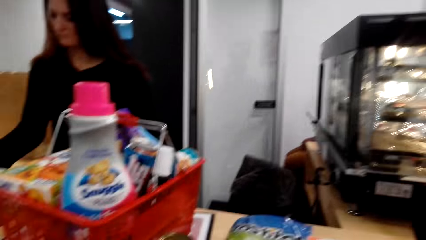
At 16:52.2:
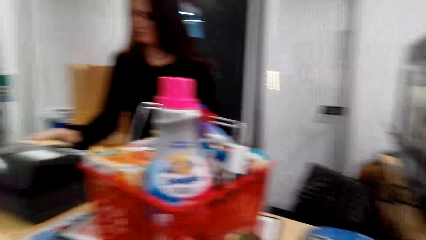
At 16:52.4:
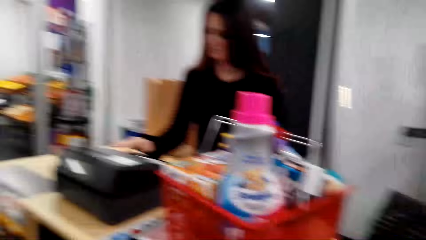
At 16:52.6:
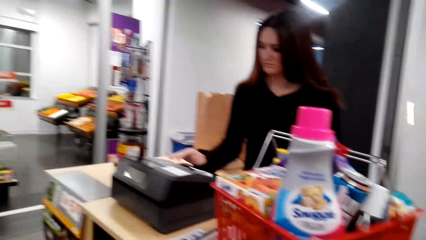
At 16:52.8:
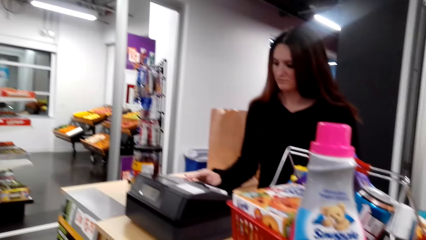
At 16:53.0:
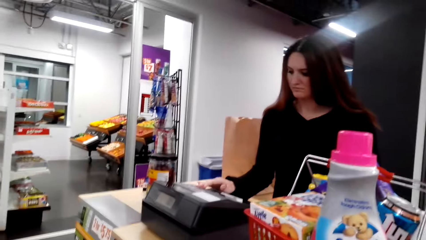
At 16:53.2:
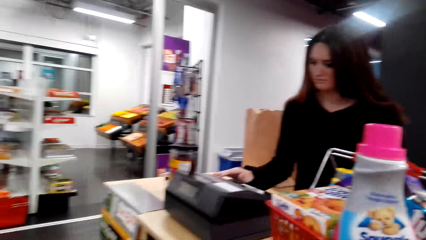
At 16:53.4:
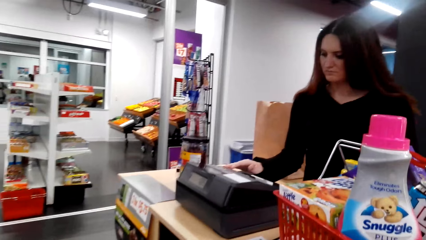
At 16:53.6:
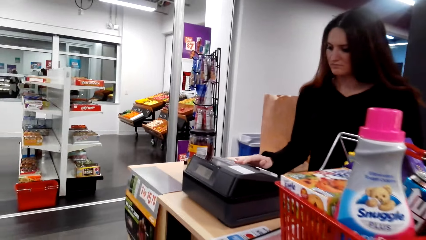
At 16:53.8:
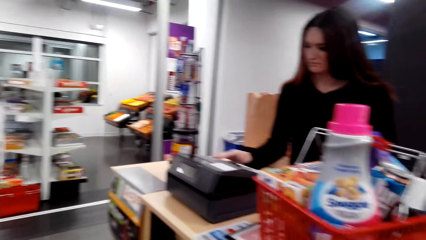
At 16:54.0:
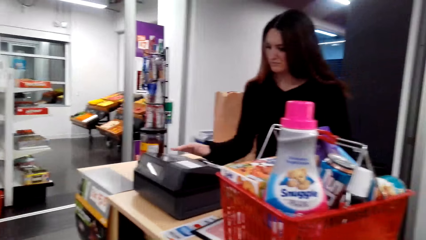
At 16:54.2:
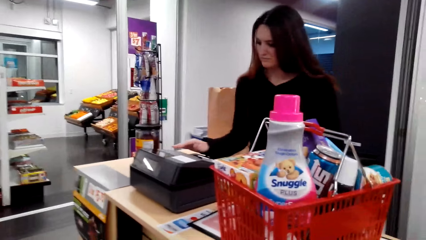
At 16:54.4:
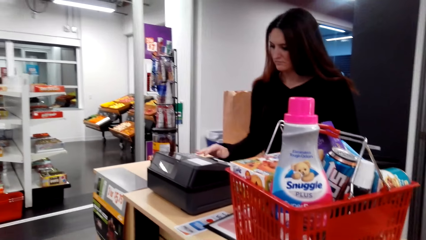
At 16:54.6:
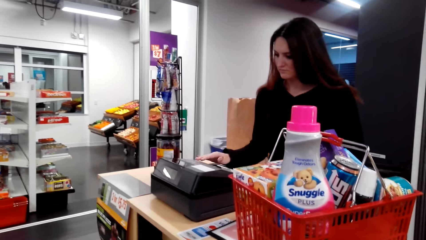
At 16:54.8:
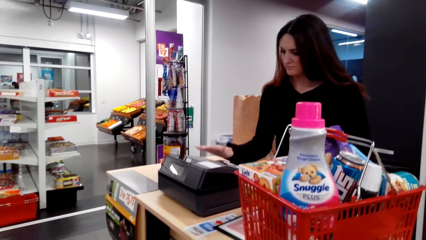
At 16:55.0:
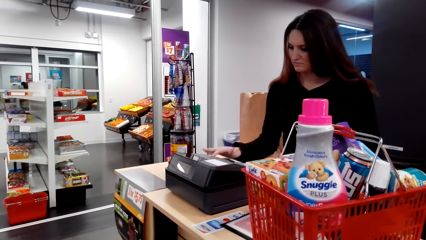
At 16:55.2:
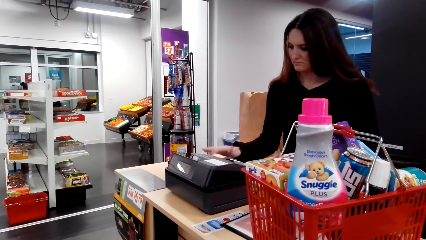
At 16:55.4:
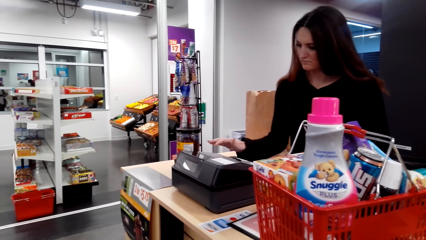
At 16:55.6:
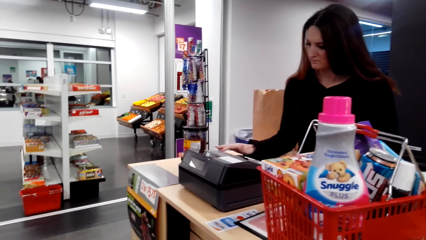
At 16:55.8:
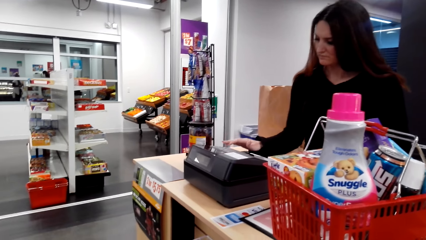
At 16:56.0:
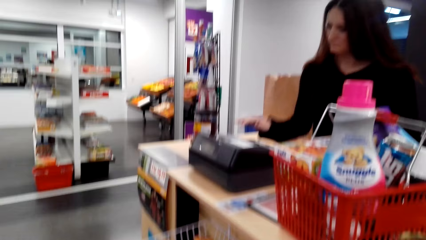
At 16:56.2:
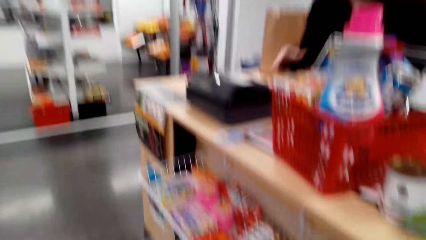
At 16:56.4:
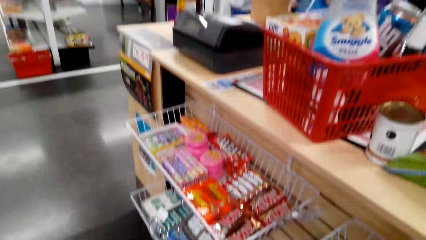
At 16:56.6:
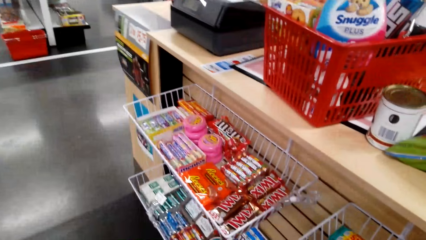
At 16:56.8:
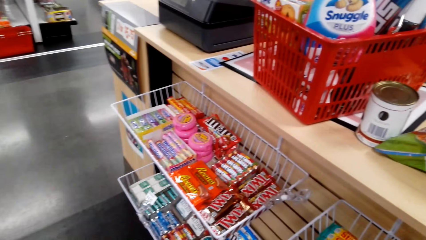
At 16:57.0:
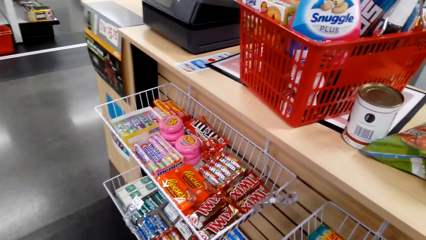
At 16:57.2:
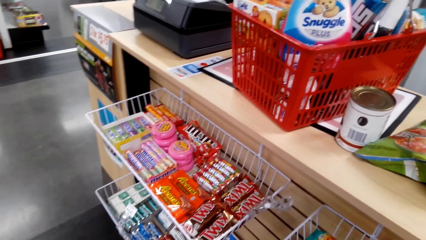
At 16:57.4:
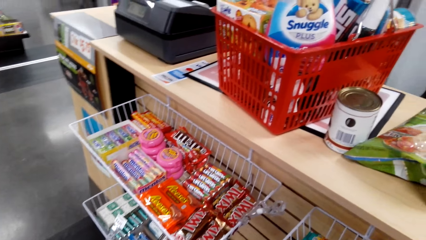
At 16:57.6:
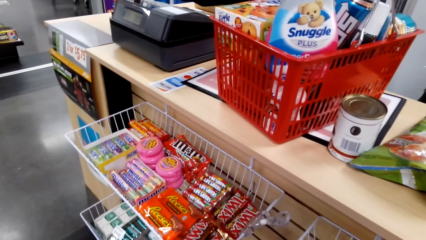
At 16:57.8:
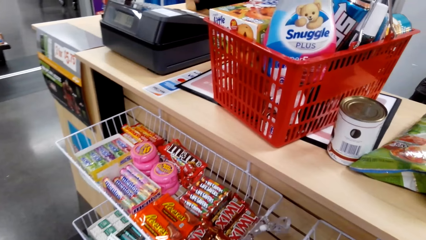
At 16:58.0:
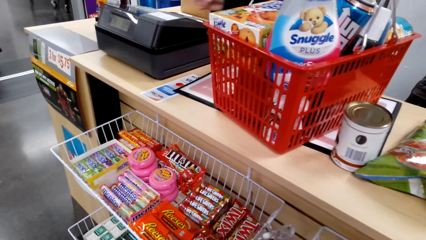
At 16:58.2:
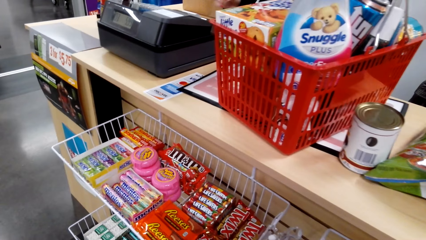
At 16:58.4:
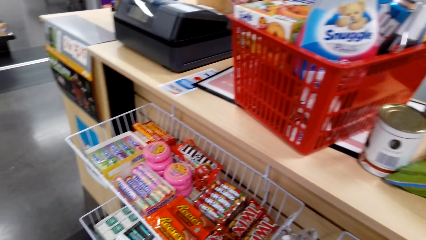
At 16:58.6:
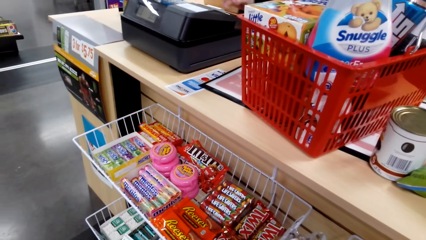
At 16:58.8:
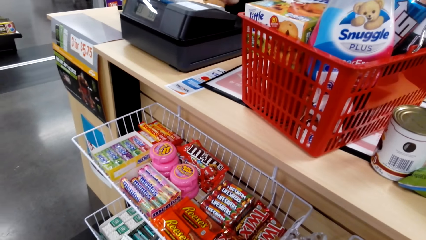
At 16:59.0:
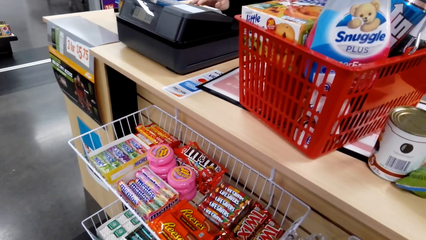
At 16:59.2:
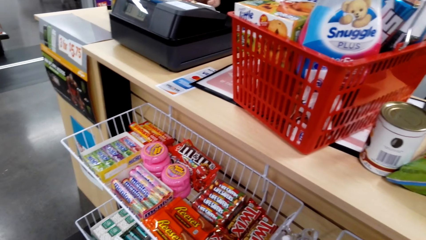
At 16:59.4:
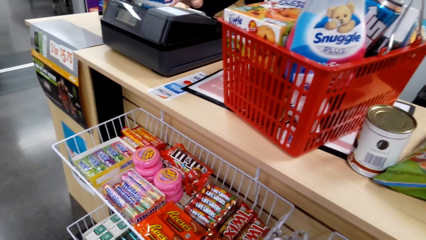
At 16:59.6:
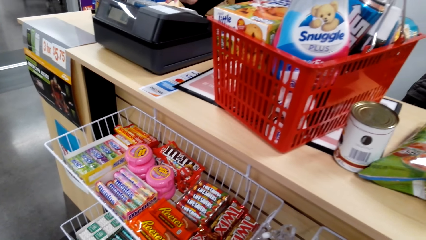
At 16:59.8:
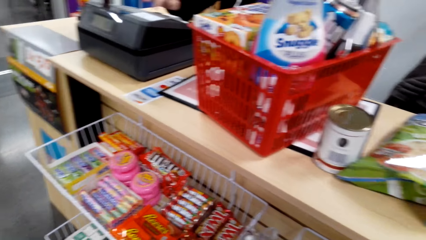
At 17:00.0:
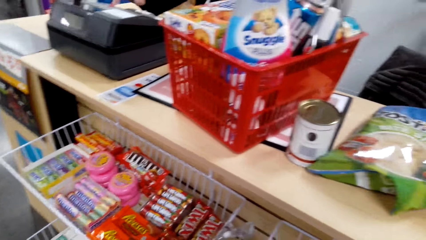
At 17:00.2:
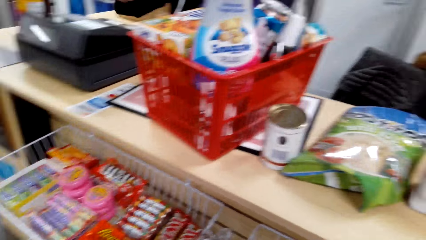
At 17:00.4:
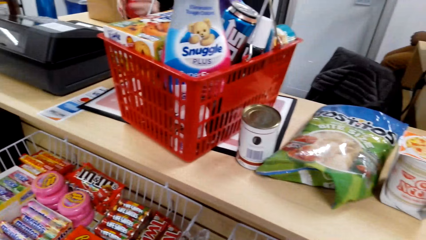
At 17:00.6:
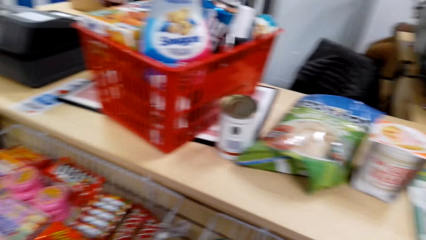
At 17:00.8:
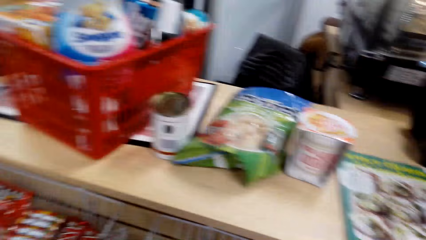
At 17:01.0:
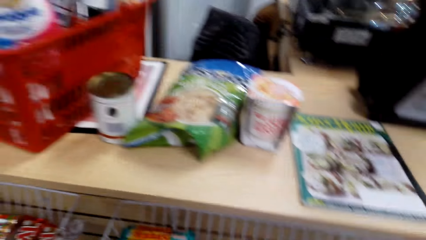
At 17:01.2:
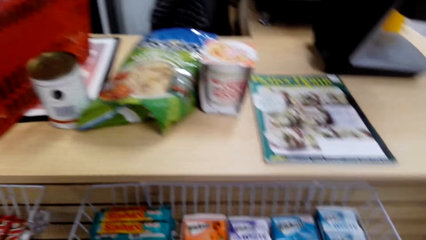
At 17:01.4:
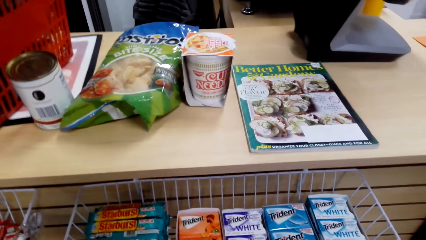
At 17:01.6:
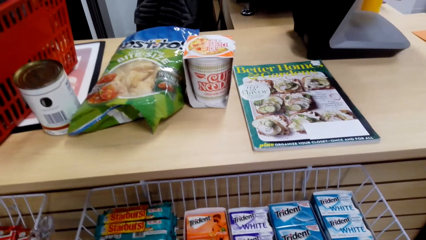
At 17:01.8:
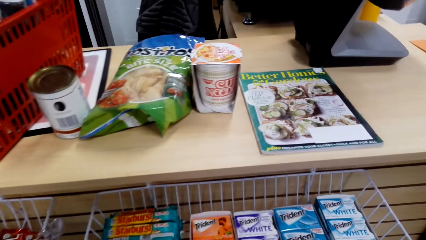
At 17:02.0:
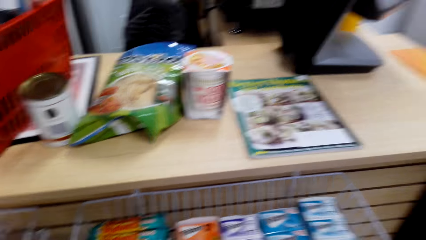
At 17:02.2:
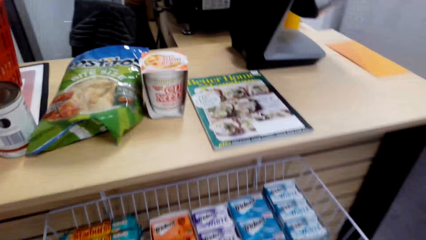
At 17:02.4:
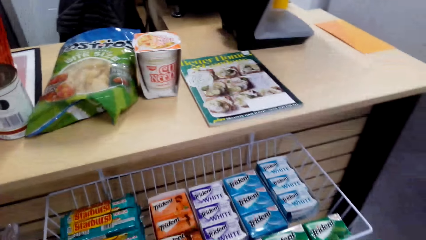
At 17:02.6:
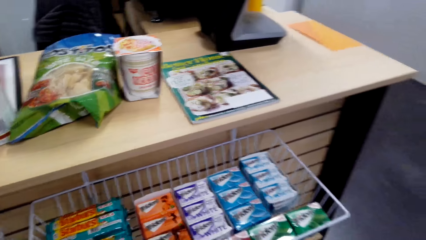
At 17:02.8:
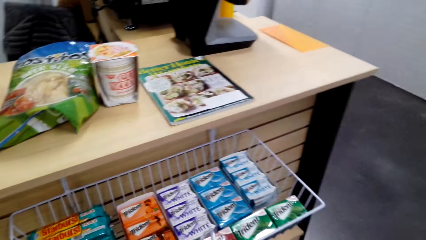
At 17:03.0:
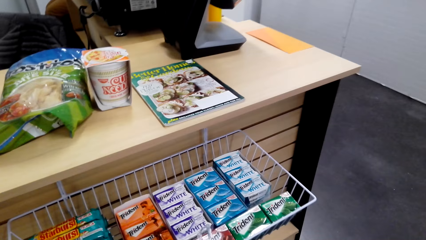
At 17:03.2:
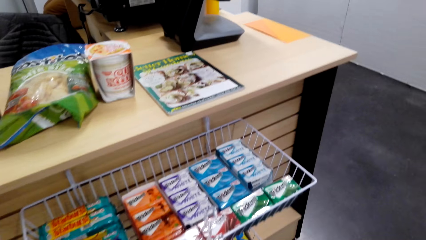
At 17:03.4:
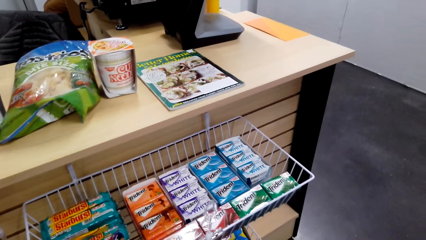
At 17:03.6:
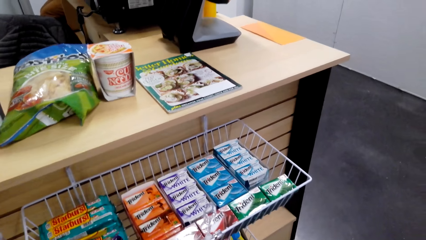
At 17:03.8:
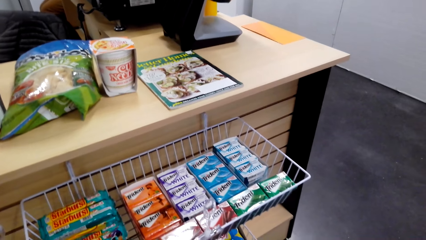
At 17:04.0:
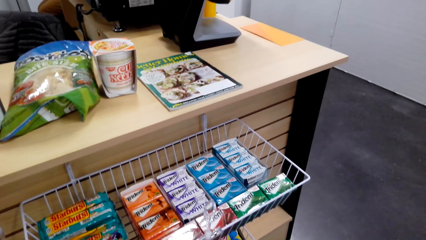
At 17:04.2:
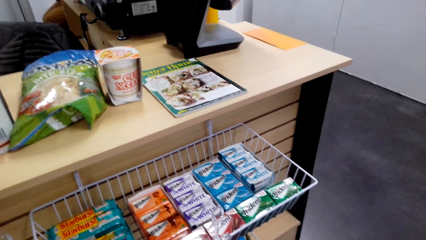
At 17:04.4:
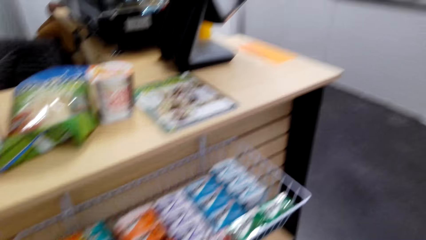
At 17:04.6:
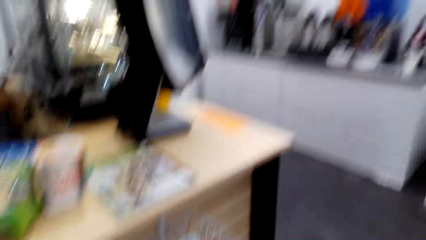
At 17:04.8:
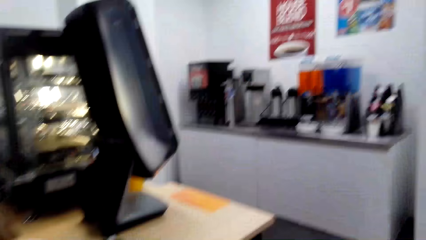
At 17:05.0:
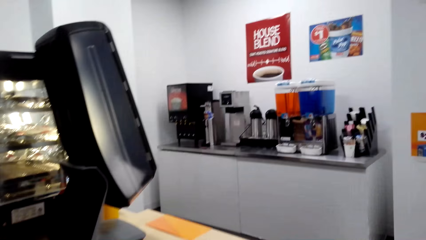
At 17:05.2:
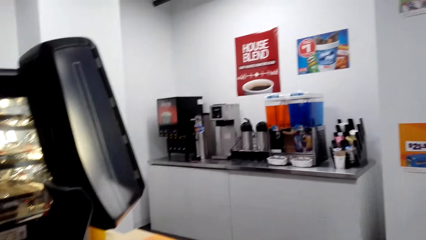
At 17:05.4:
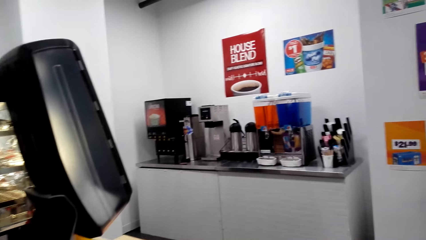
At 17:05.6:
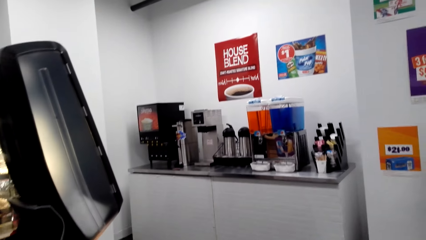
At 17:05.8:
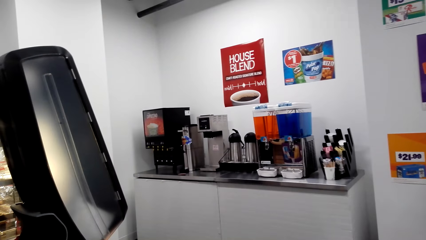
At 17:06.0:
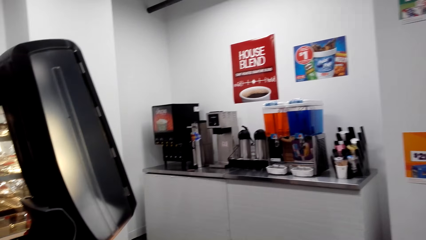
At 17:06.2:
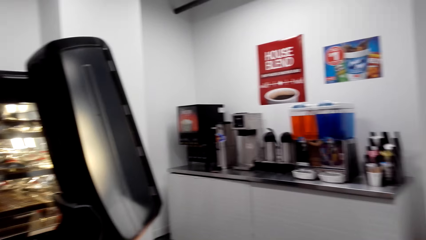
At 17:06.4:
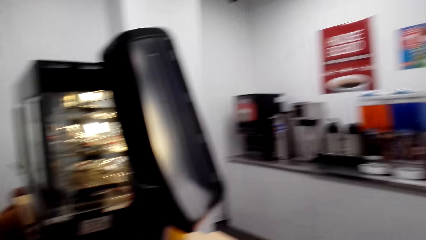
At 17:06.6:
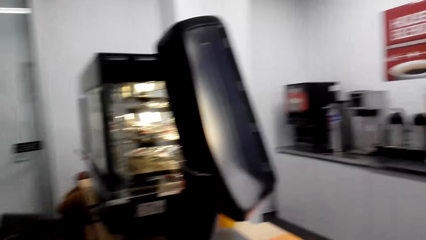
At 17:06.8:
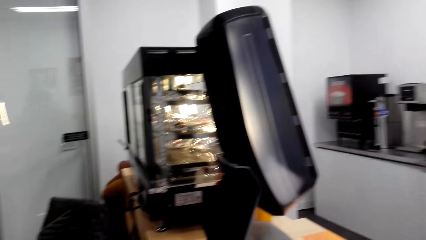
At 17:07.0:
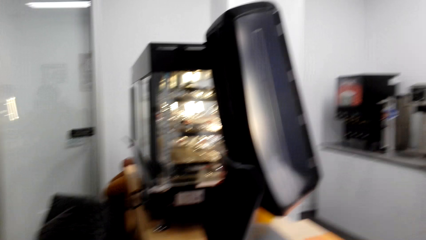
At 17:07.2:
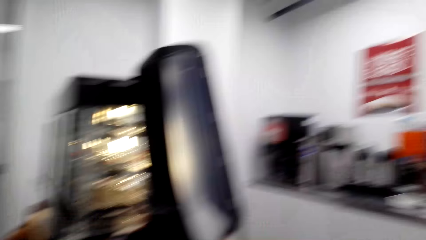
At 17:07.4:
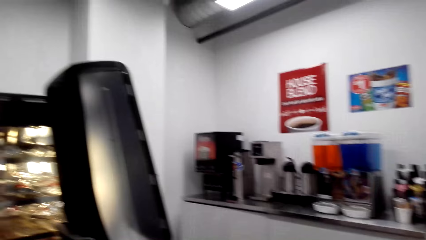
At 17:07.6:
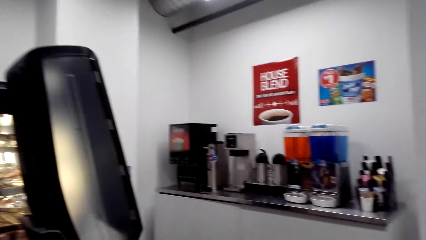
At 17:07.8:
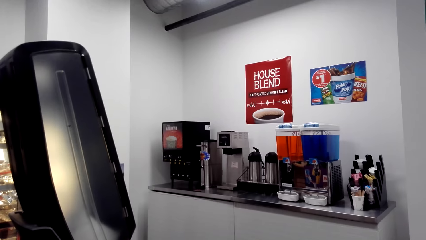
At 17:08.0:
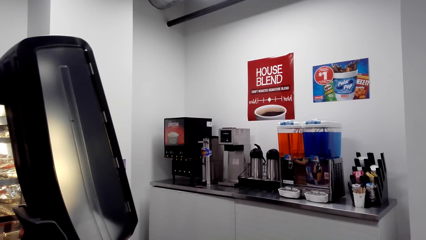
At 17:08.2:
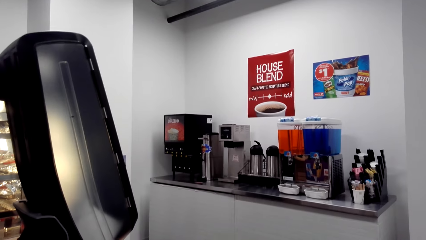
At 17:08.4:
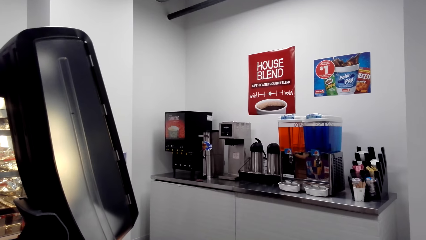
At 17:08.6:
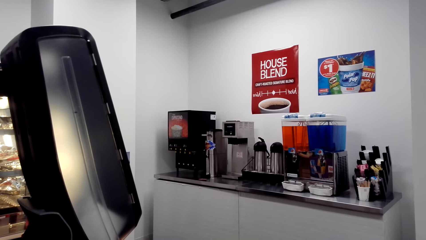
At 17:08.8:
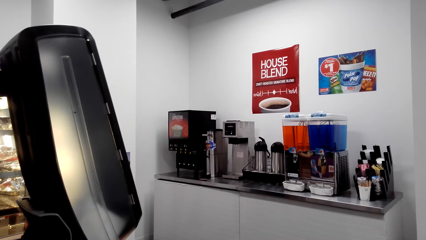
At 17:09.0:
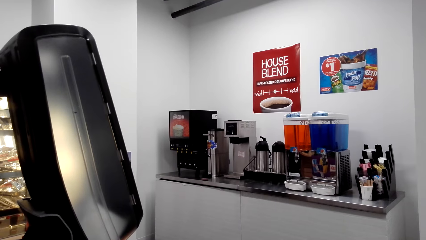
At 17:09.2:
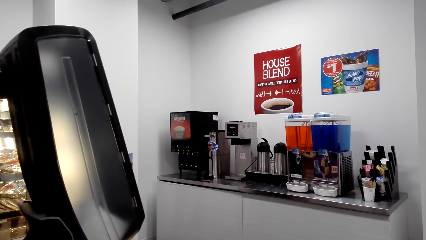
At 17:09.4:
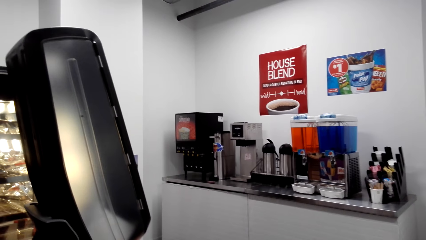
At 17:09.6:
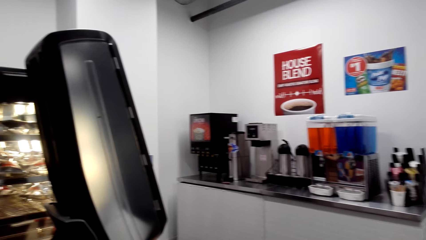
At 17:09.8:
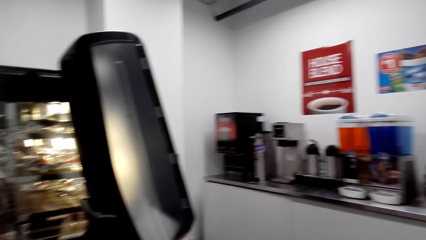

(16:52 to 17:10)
The camera wearer presses the cash machine. The cashier dials the cashier machine. The camera wearer looks around the supermarket. They look around.
